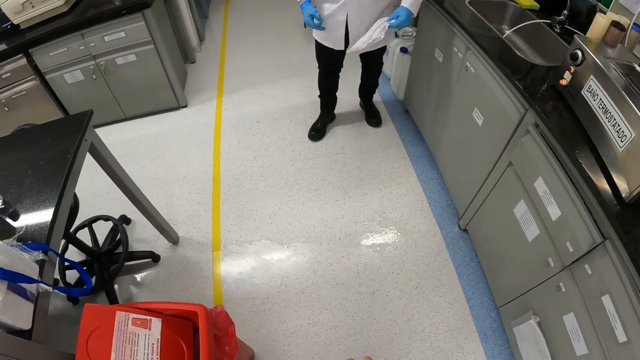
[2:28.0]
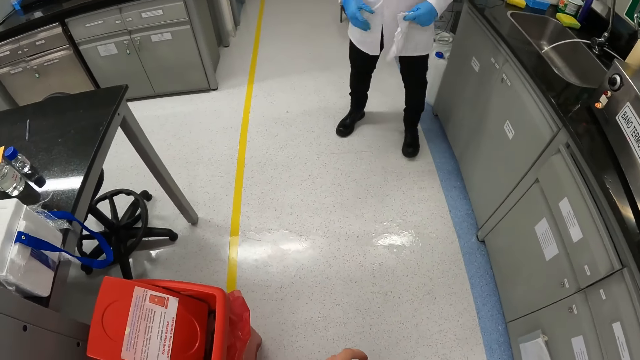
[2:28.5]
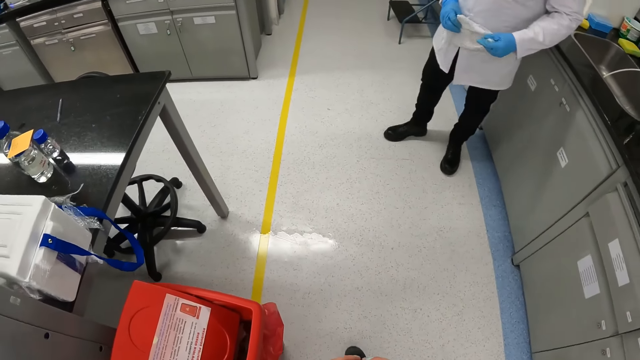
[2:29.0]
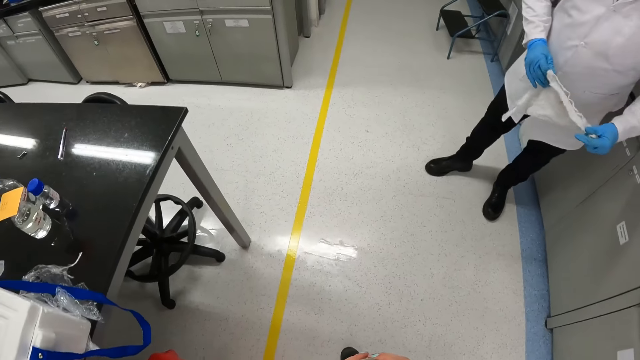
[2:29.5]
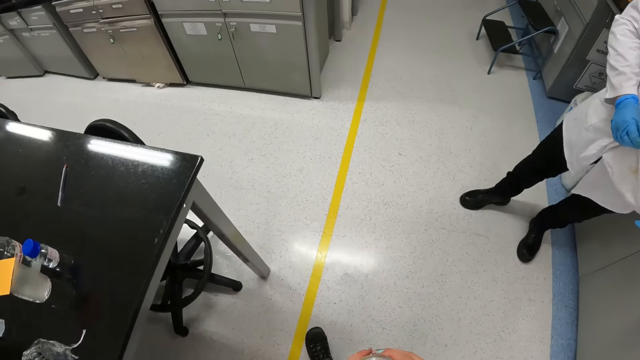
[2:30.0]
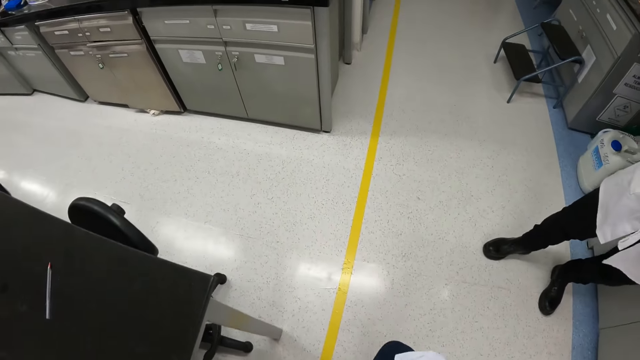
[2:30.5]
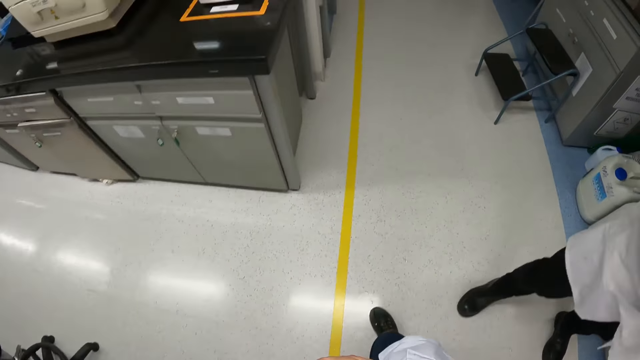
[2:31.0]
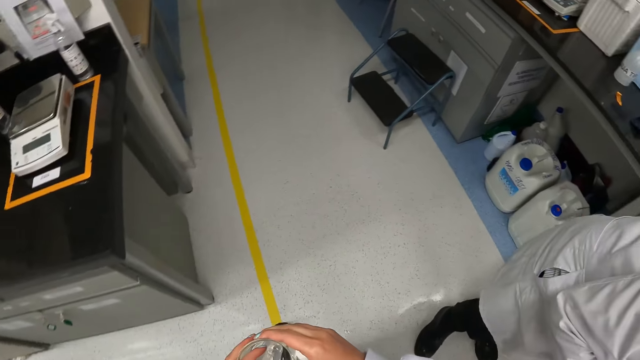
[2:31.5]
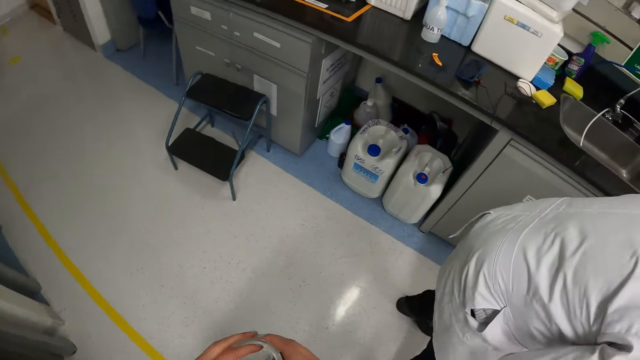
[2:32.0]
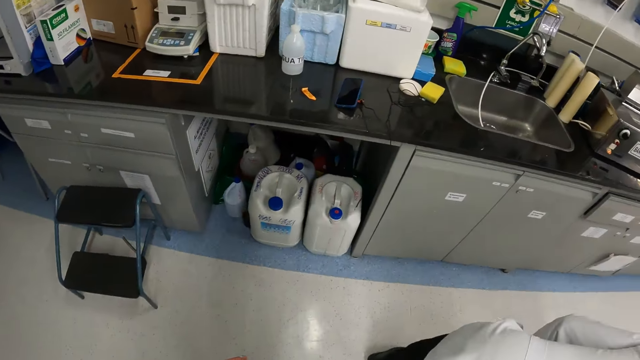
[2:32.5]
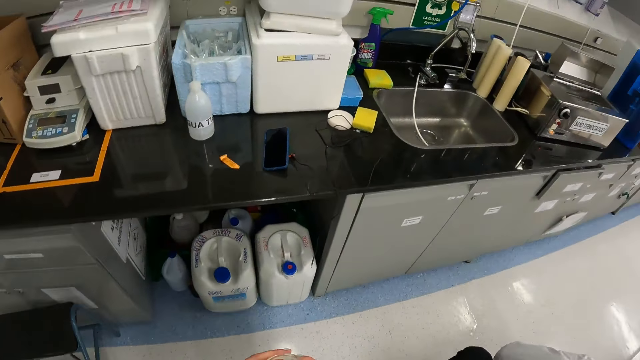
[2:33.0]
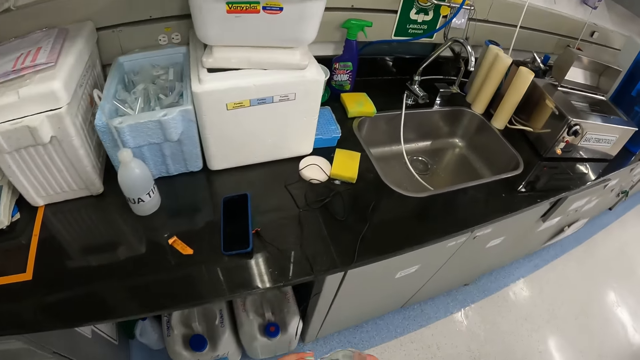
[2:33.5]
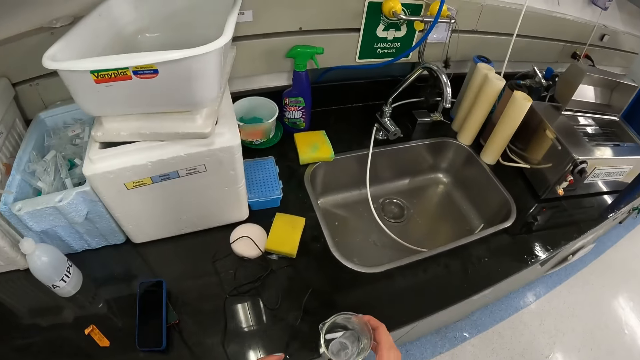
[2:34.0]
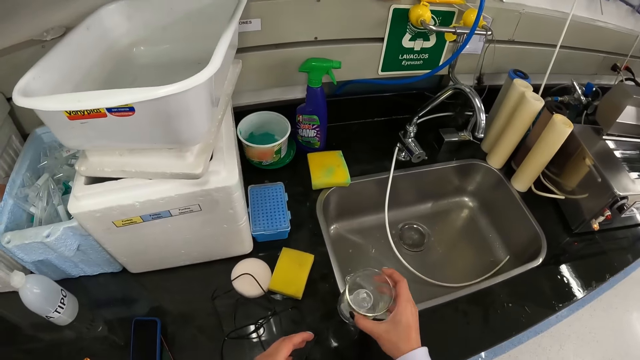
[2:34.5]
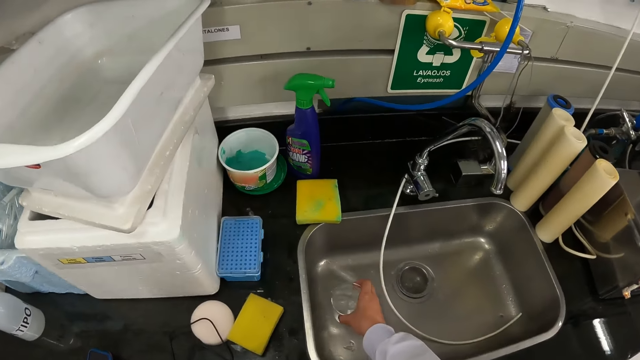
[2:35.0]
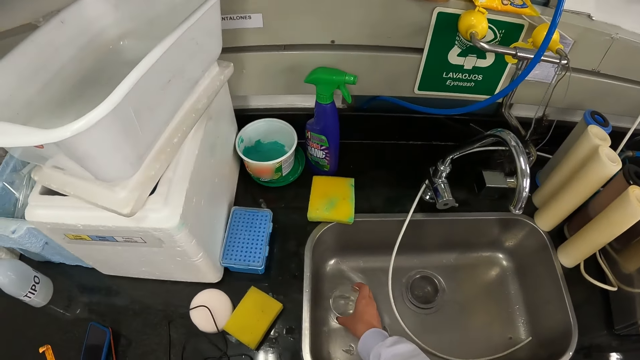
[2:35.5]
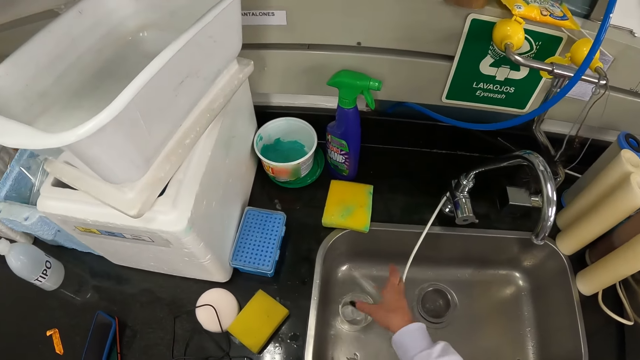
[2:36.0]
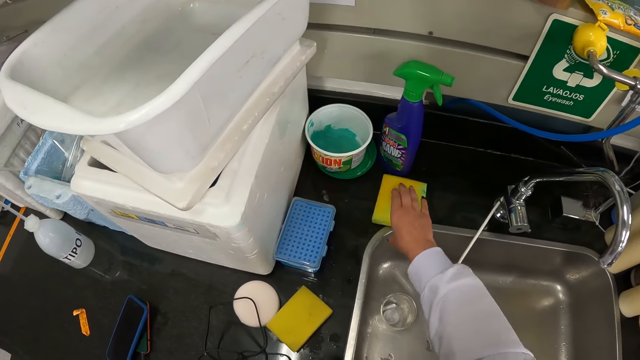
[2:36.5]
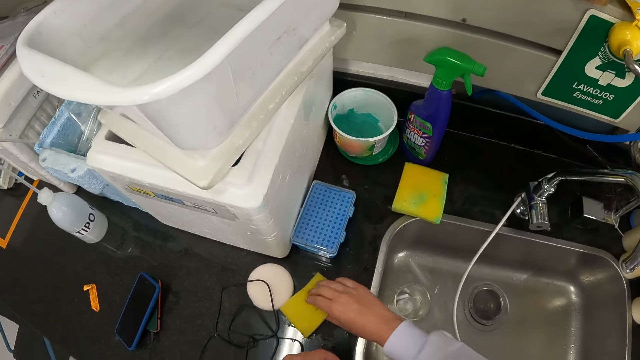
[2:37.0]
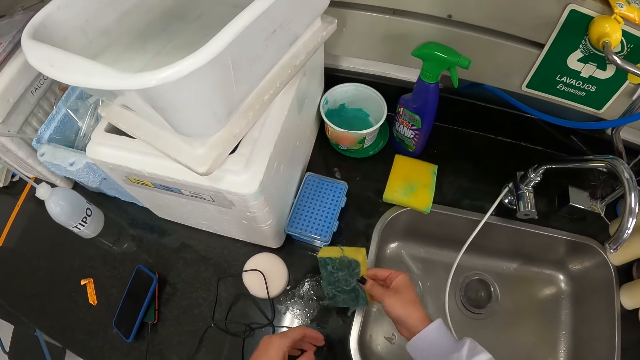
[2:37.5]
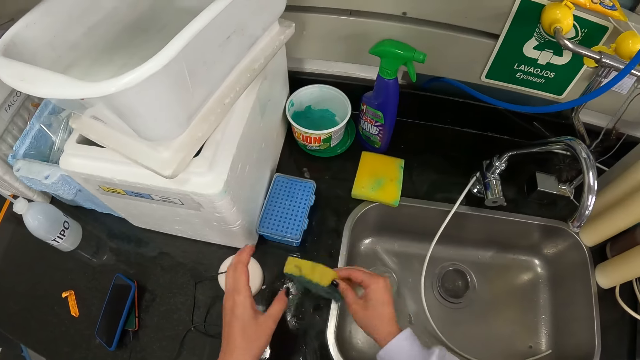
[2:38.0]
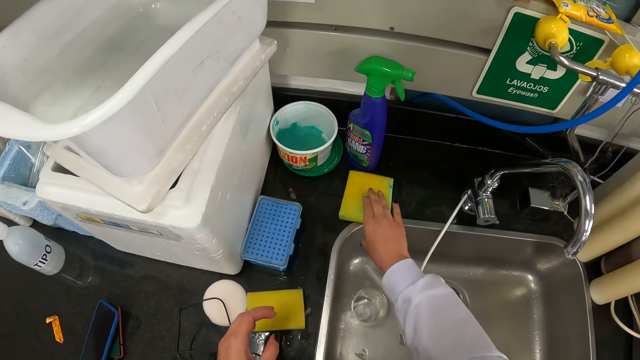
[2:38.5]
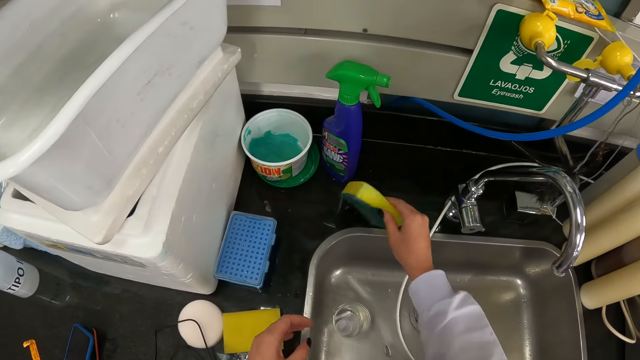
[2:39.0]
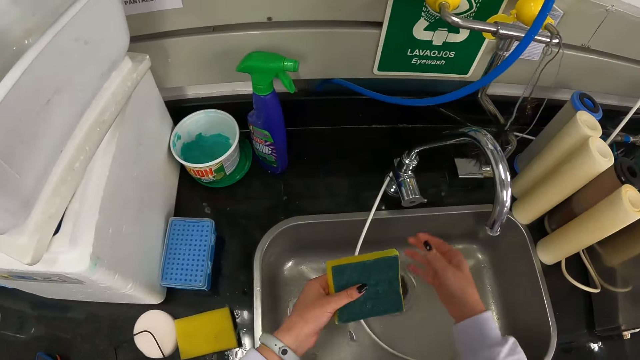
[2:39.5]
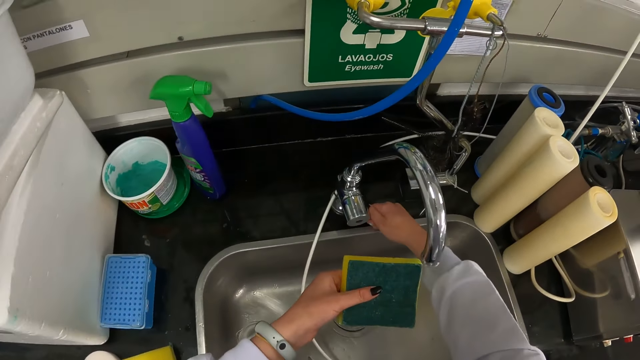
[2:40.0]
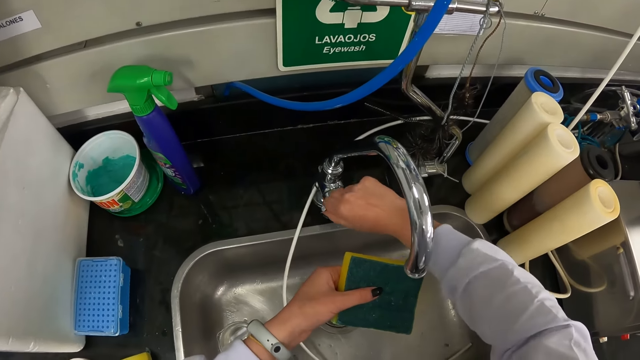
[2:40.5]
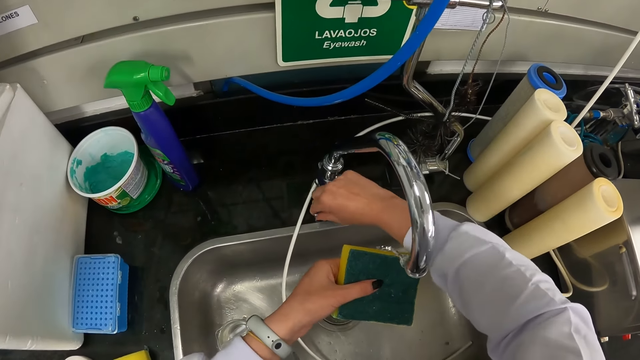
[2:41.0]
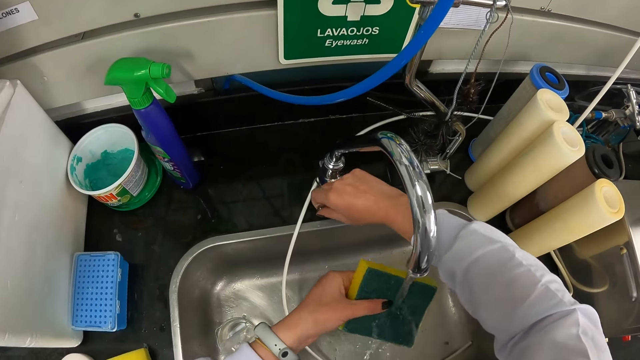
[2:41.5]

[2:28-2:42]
The camera wearer walks around. They put the jar in the sink. They pick up a scrubber, put the scrubber down, and pick up the scrubber. They open the tap.

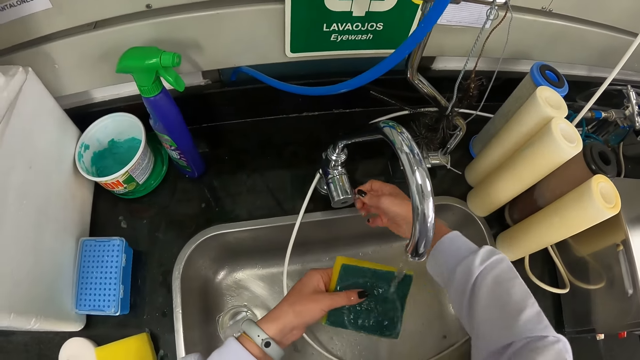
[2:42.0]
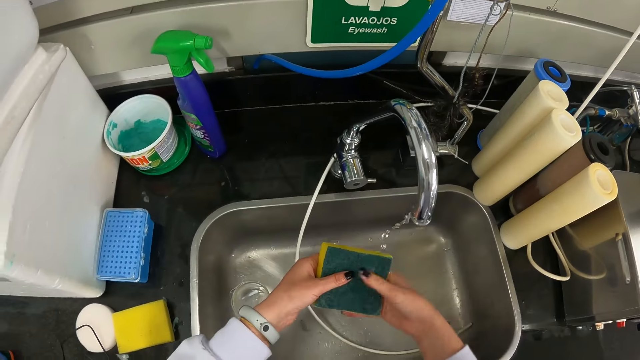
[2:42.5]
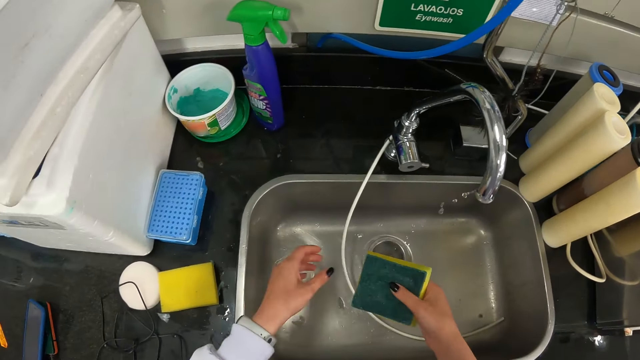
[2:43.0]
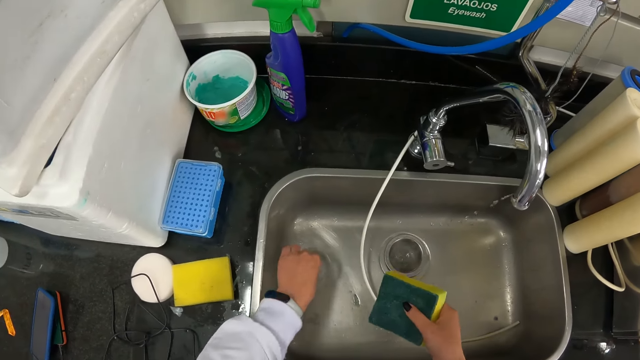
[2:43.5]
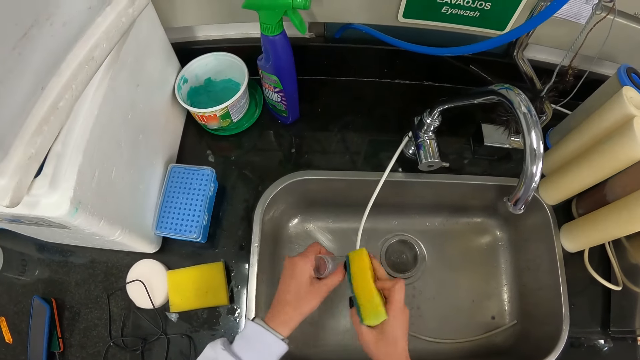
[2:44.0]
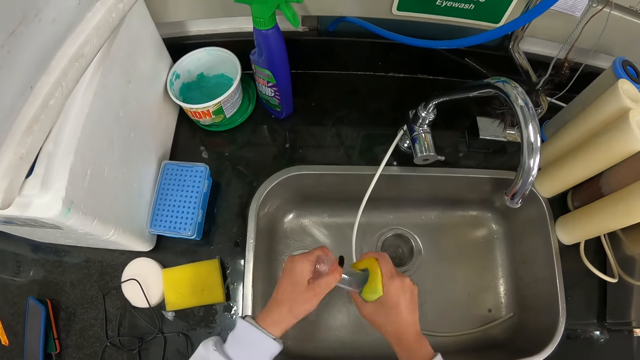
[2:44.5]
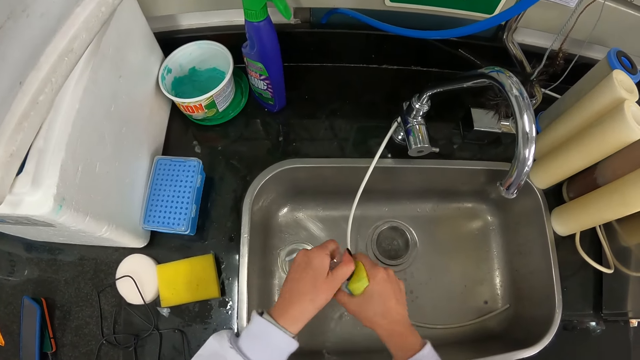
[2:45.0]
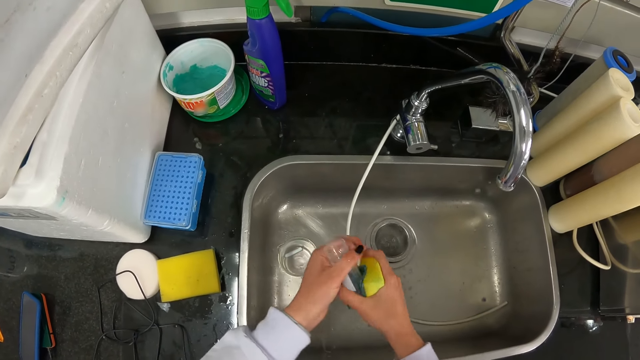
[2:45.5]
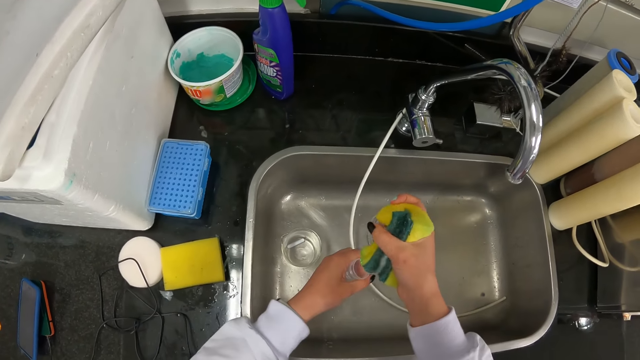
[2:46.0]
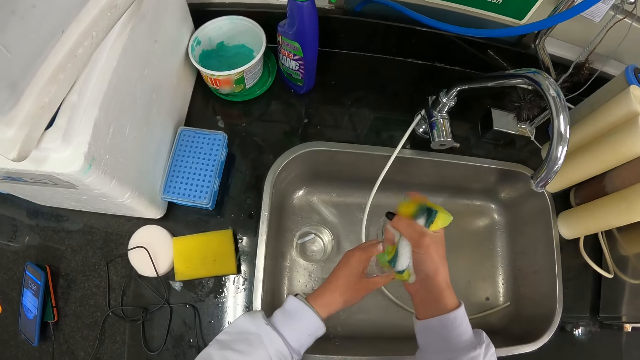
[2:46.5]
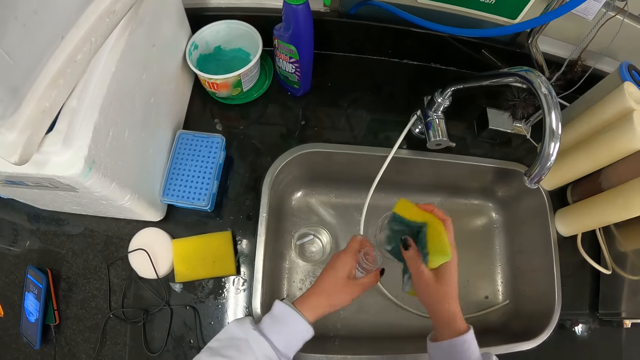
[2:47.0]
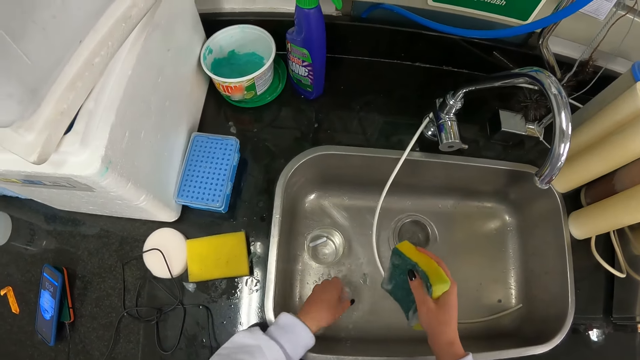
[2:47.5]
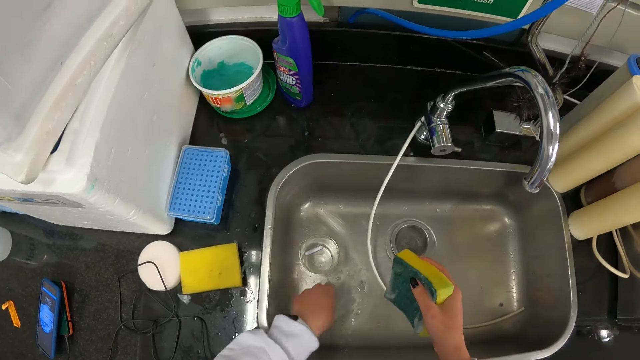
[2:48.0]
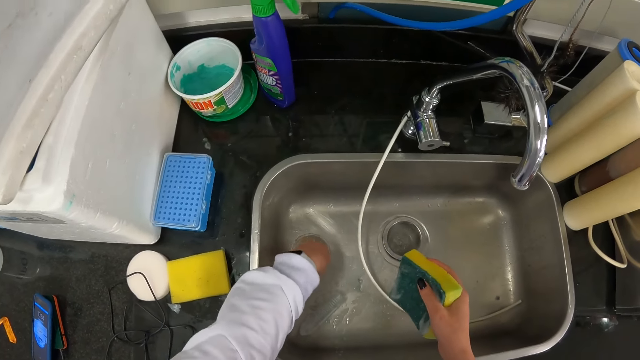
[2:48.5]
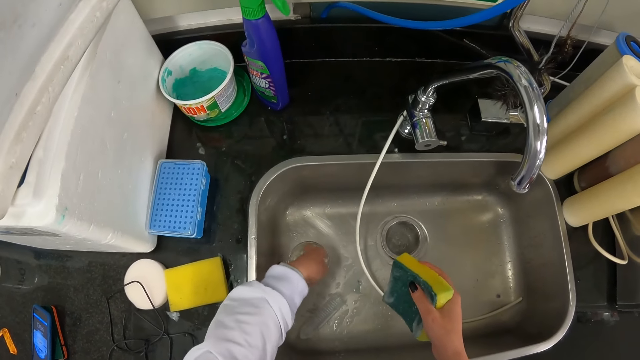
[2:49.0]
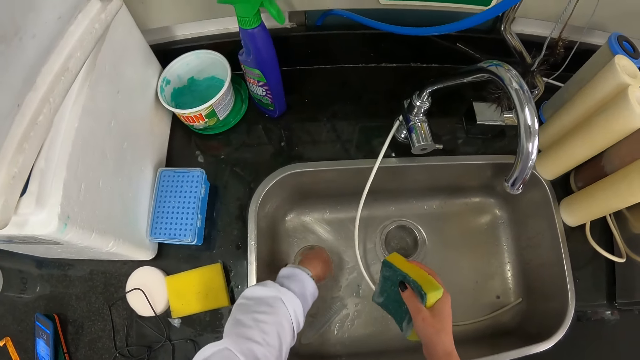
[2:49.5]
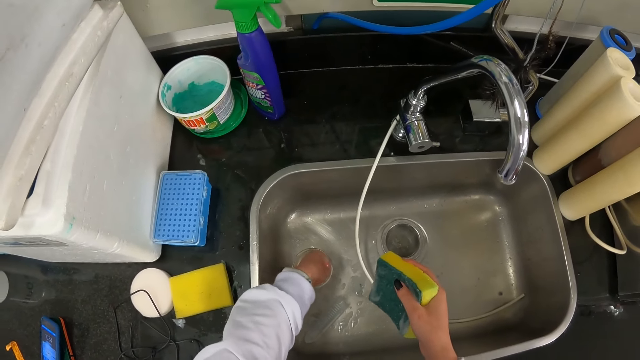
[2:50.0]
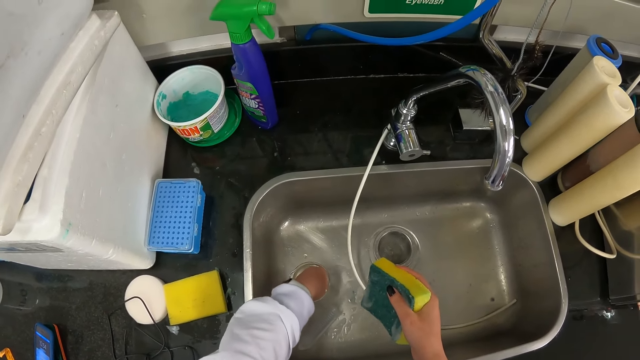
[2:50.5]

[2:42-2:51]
The camera wearer squeezes the scrubber. They wash the glass. They pick up a tube. They clean the tube. They put the tube down. They pick up something.
